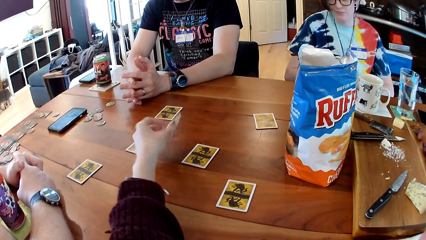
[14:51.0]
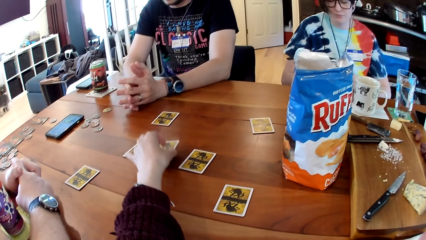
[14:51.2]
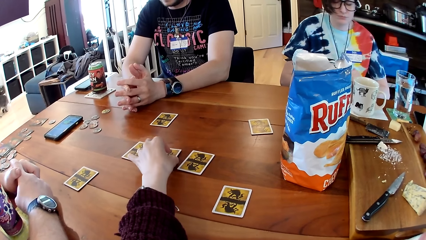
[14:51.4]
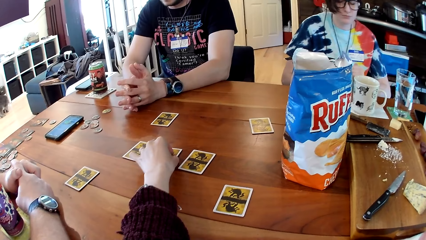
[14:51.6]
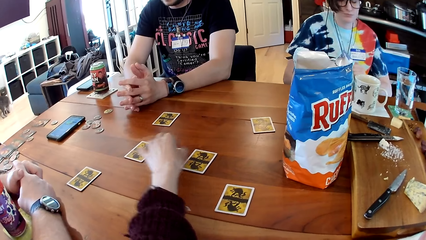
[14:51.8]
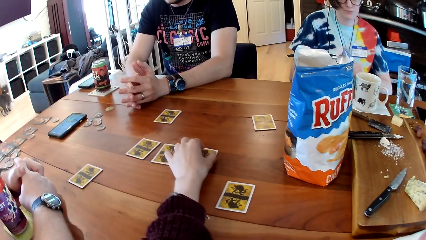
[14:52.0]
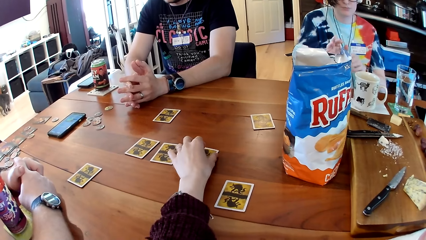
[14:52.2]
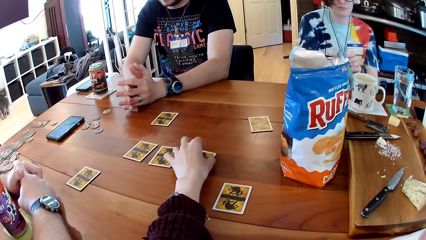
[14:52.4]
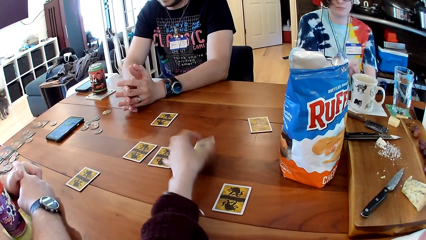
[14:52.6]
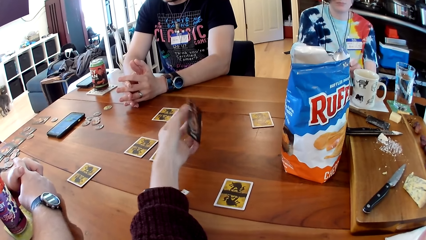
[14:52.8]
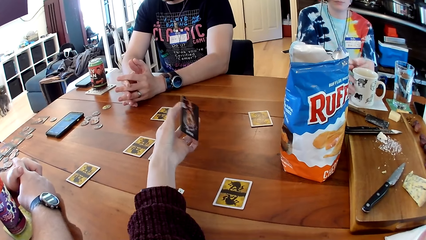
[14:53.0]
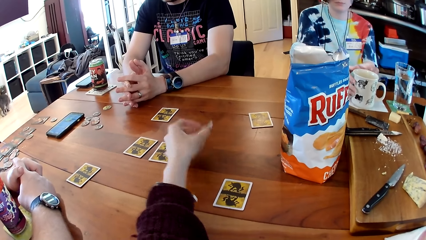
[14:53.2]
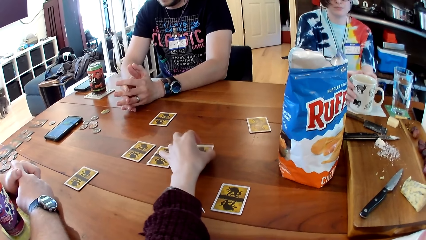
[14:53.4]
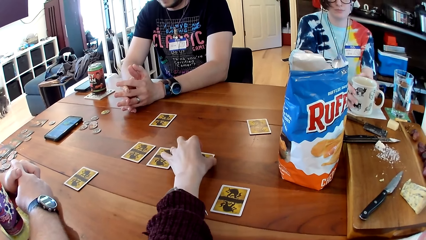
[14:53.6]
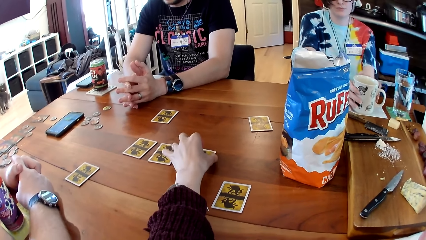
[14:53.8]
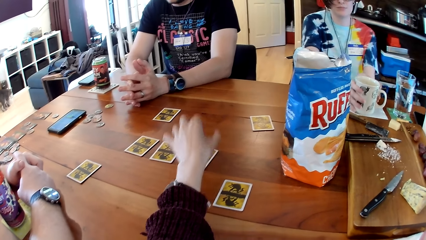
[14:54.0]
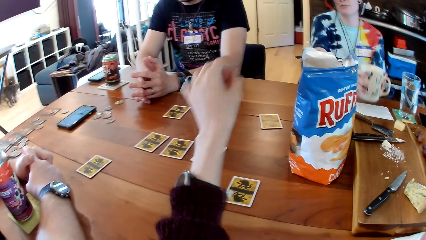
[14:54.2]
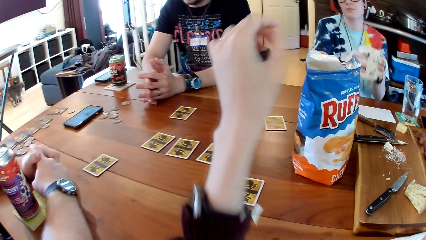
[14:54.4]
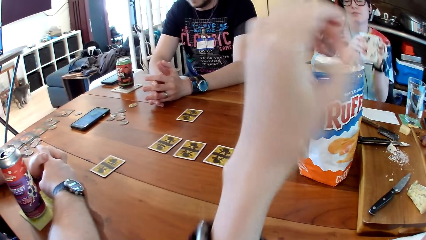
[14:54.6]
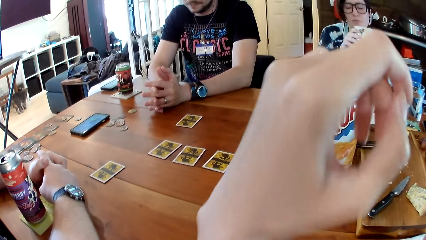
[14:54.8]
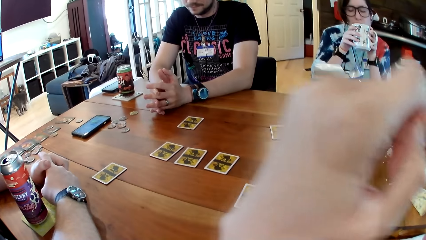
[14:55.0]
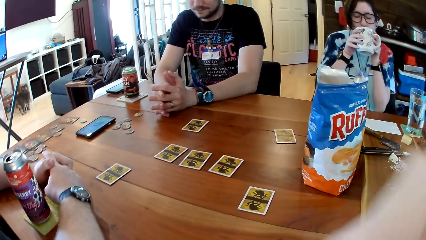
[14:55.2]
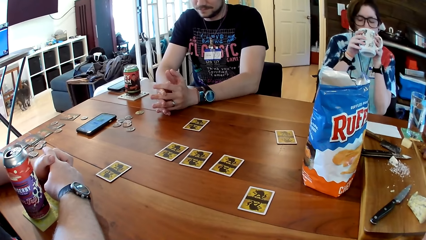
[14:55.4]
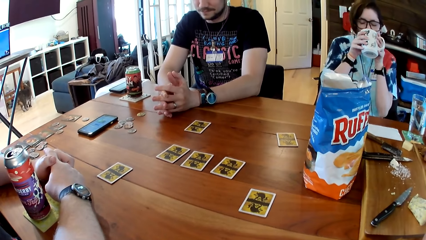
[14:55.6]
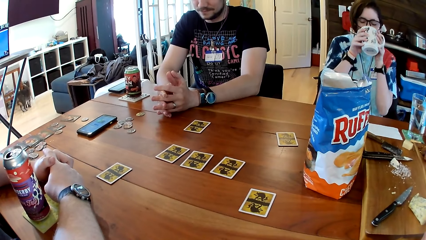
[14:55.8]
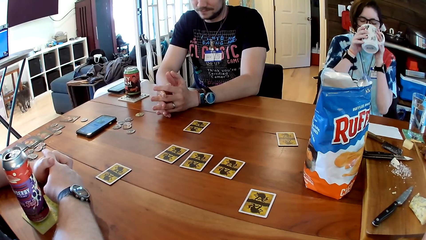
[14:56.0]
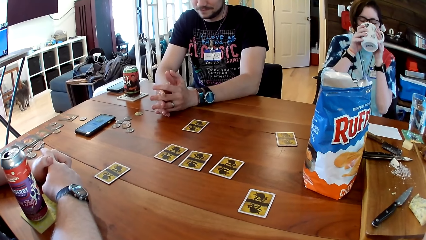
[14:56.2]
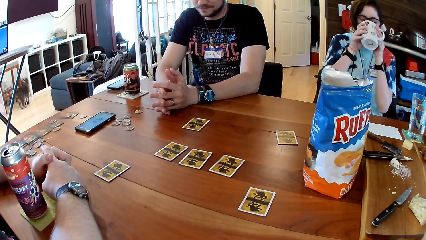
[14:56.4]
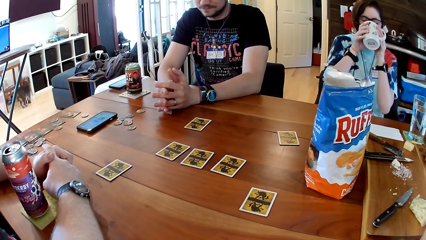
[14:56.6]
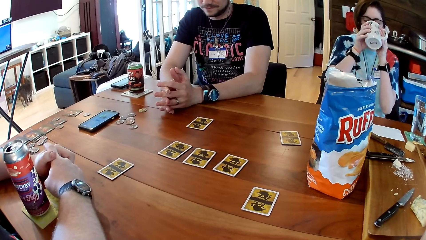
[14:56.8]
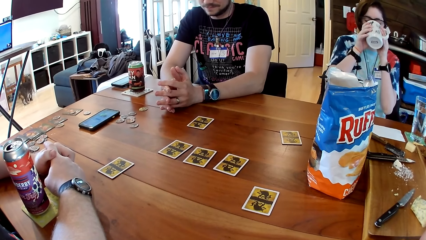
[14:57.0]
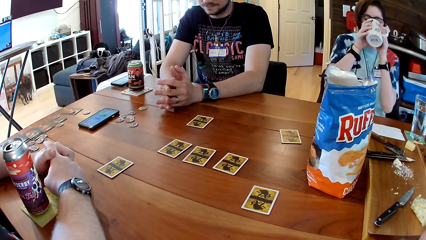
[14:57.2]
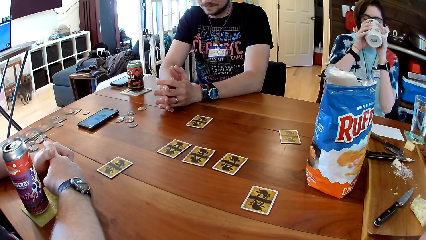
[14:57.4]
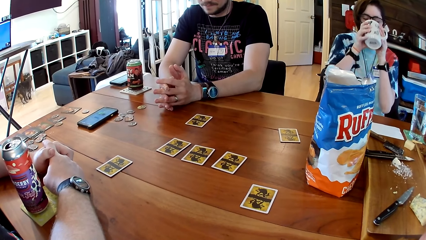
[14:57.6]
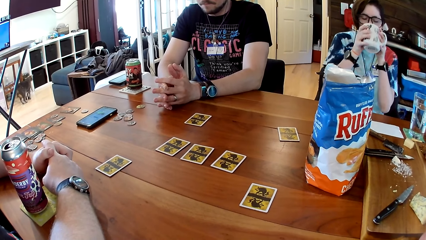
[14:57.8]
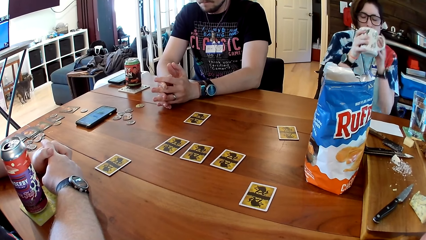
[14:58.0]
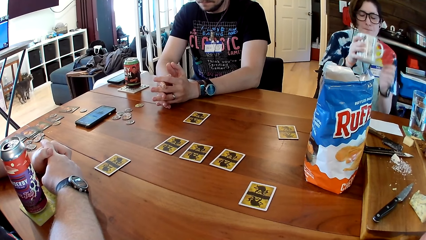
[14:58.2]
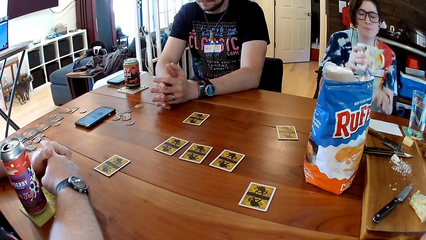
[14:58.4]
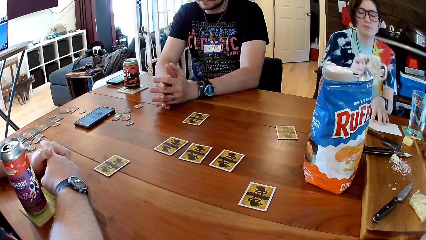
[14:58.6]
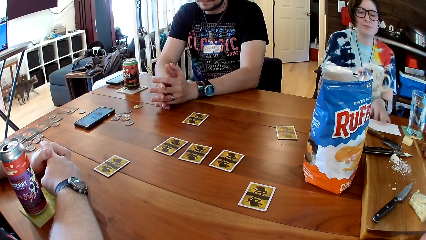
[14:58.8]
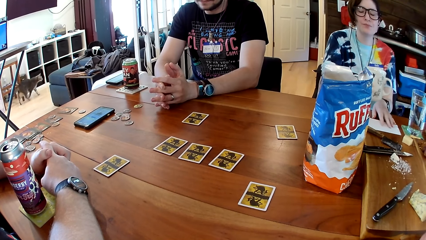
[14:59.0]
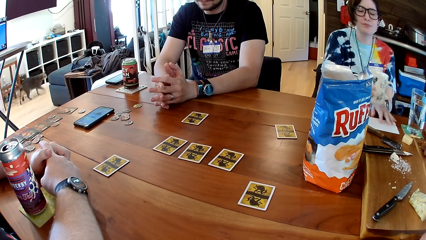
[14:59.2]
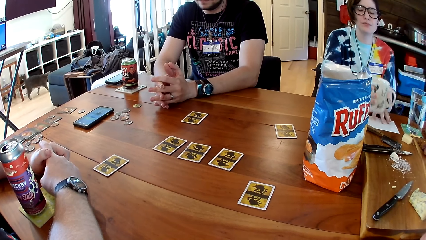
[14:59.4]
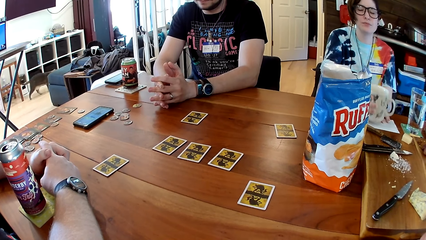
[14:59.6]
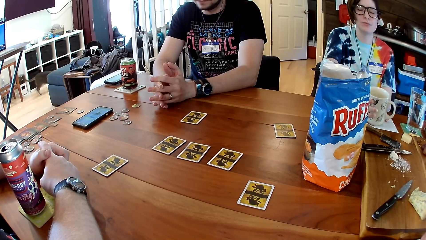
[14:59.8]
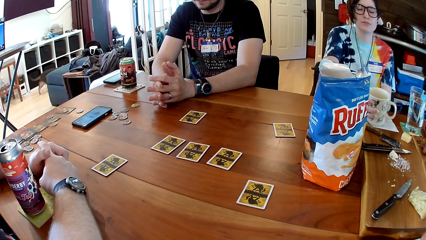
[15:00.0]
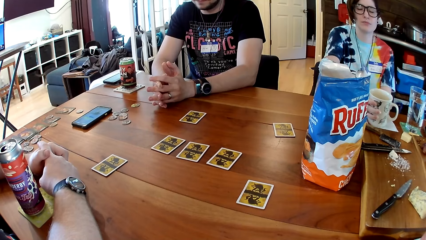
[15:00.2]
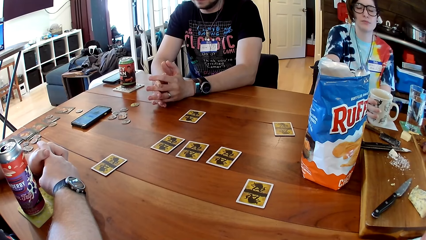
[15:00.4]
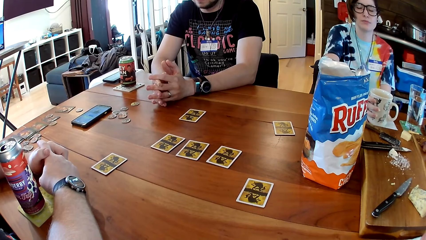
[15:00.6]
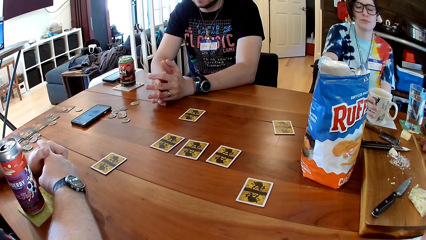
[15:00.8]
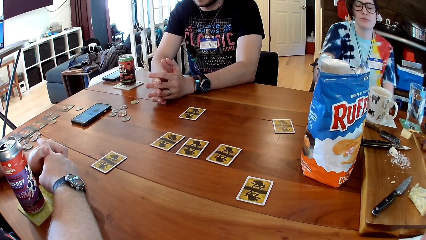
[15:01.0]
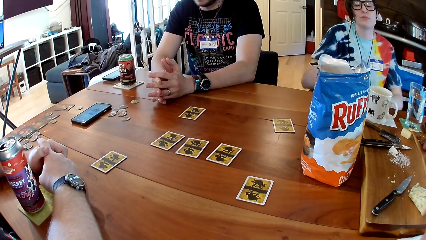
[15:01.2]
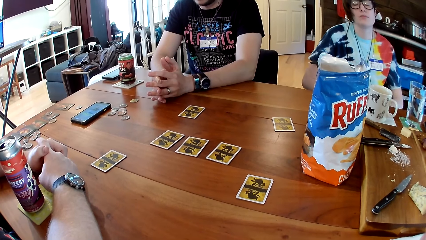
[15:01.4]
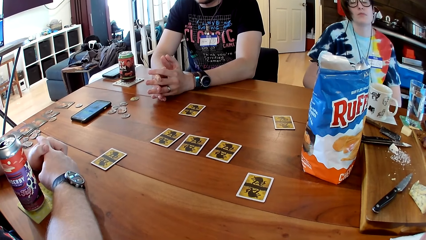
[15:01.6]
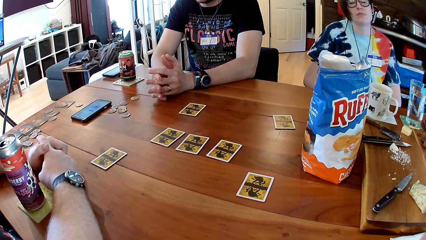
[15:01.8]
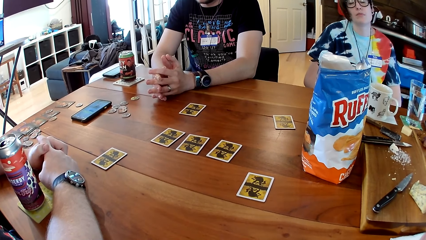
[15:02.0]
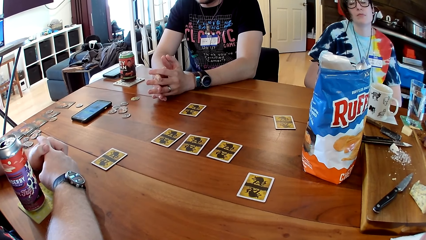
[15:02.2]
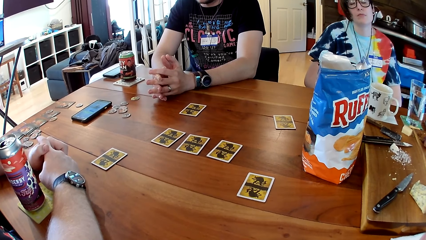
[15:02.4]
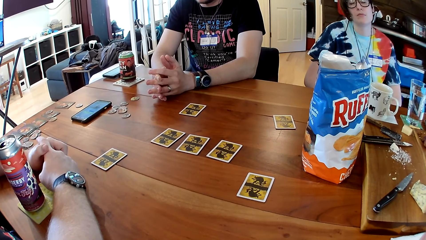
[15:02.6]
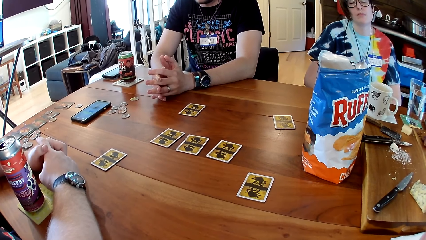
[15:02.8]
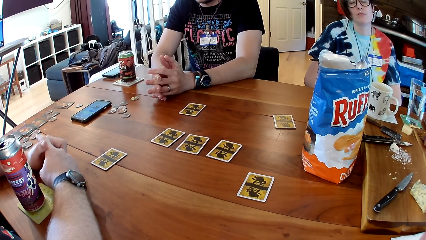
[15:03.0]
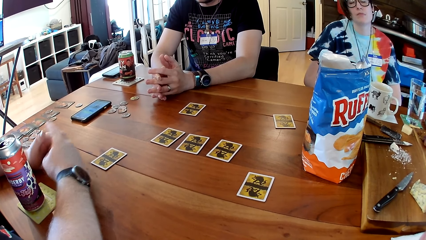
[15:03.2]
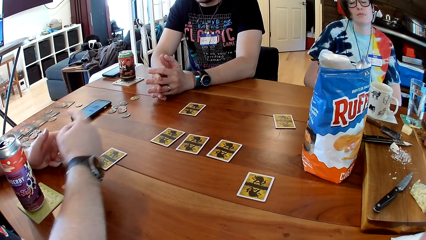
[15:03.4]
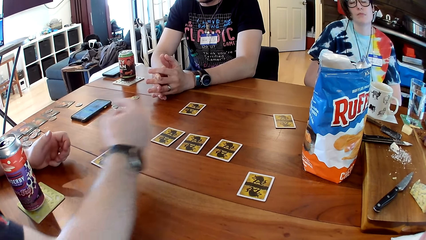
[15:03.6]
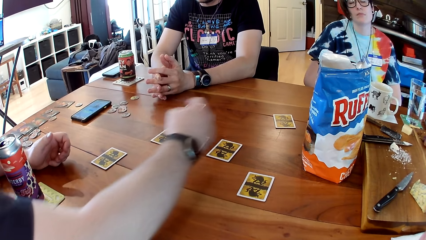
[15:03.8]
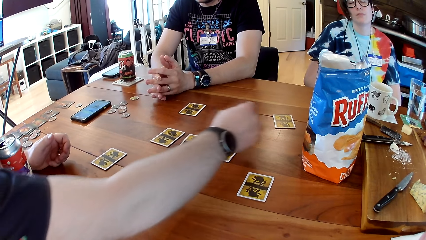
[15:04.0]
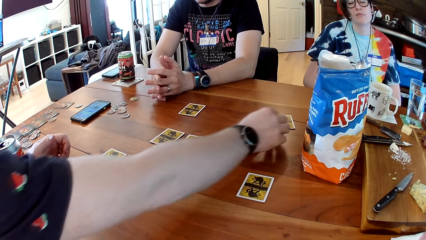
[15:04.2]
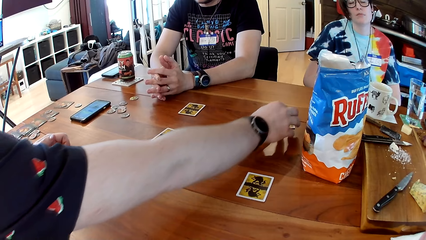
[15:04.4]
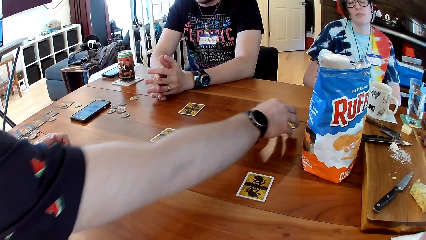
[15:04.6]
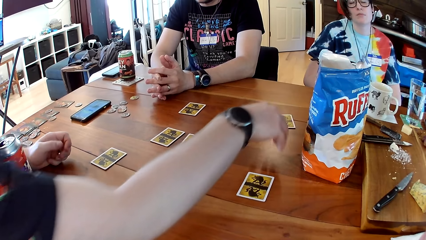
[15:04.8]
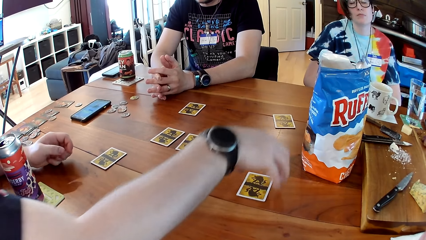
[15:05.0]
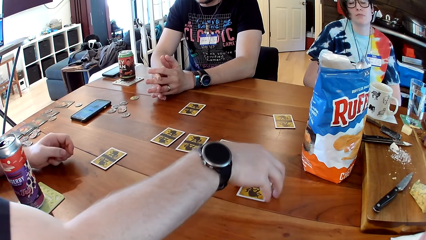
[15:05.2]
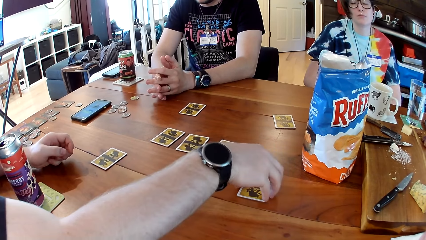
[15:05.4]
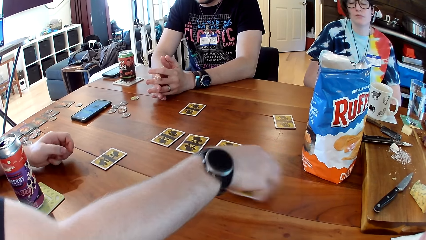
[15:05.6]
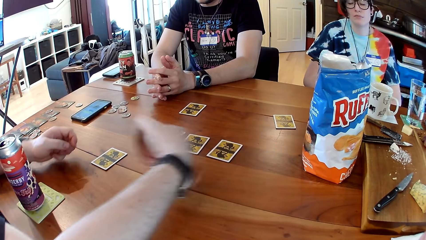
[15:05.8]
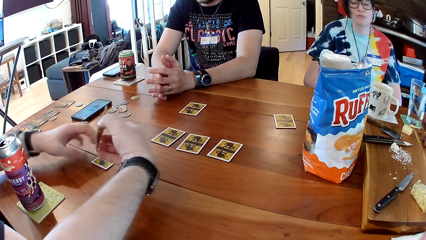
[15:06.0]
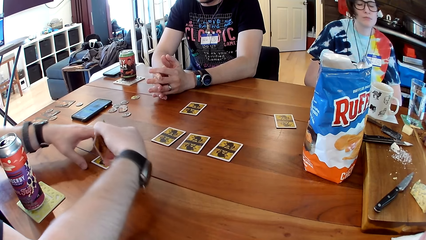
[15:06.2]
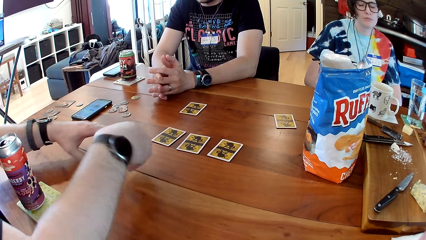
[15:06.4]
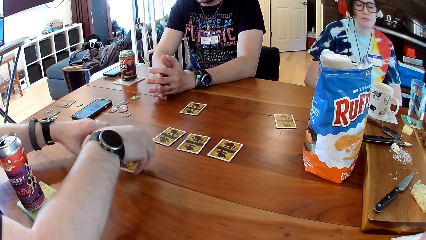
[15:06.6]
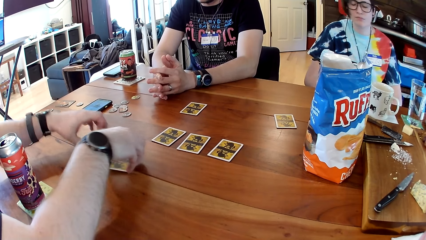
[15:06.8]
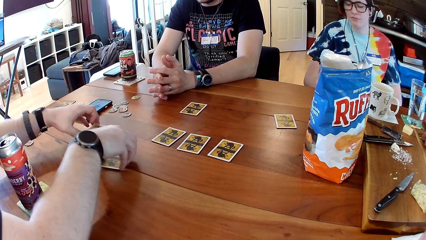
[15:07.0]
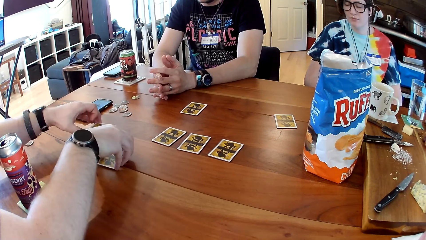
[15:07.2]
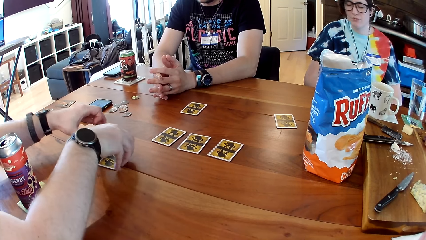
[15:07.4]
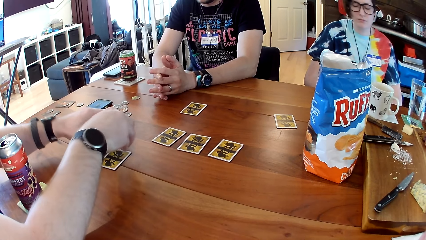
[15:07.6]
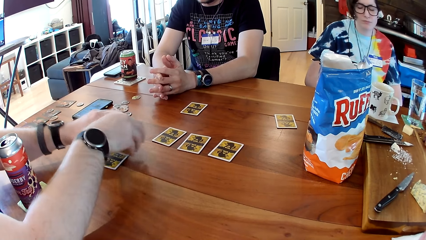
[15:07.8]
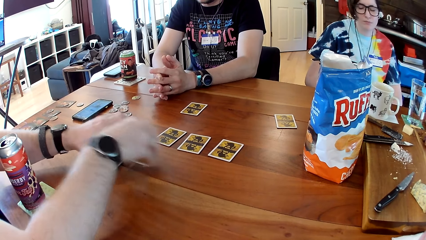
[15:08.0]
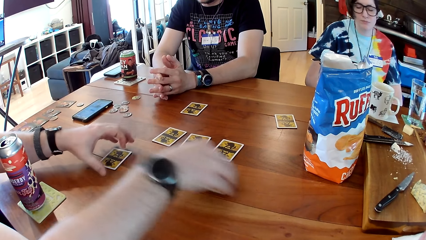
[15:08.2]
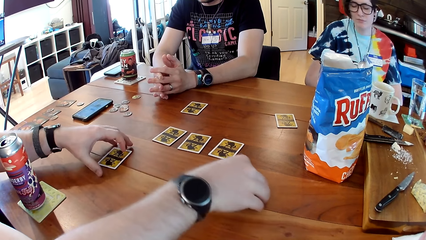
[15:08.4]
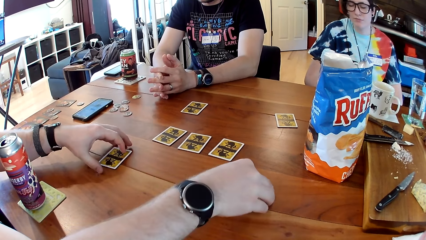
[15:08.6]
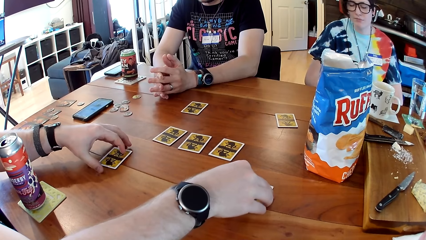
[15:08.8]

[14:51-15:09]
The camera wearer drops the card onto the table. She picks a card from the table with her left hand. A woman picks the mug from the table with both hands. The camera wearer drops the card onto the table. The woman drinks from the mug. The camera wearer raises a hand. The woman places the mug onto the table with her right hand. A man picks up a card. Another man moves cards on the table with both hands.
